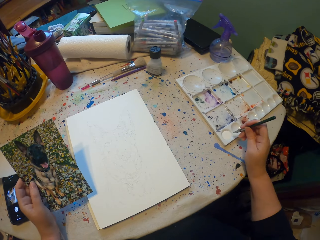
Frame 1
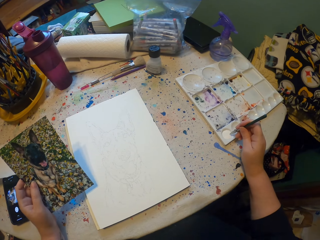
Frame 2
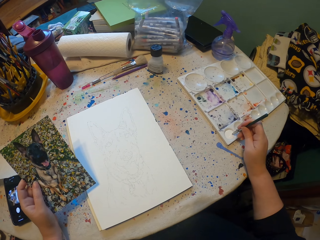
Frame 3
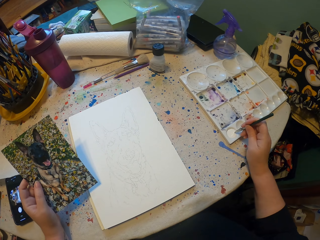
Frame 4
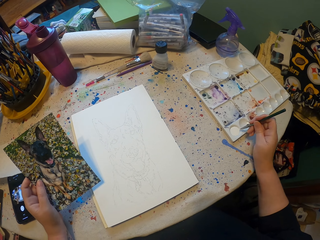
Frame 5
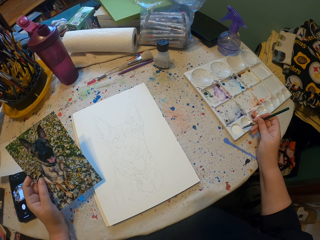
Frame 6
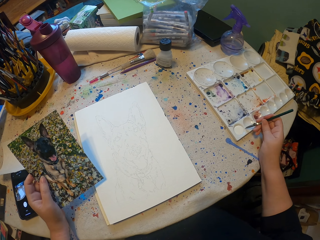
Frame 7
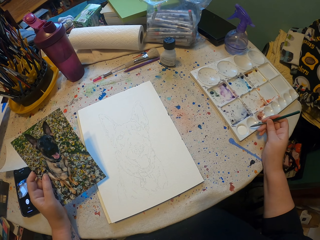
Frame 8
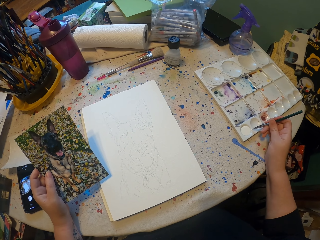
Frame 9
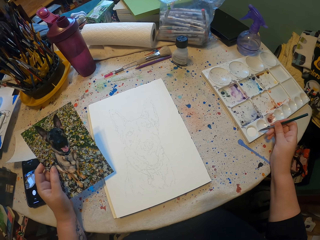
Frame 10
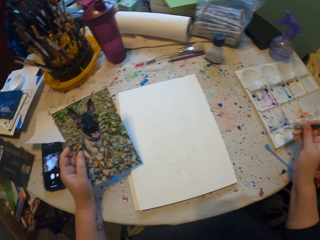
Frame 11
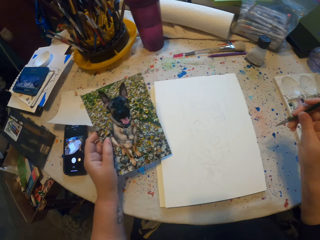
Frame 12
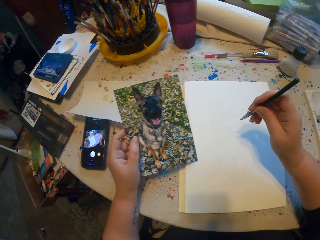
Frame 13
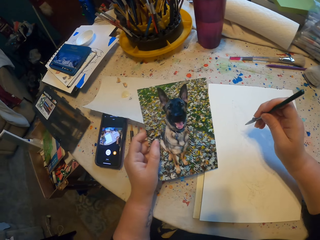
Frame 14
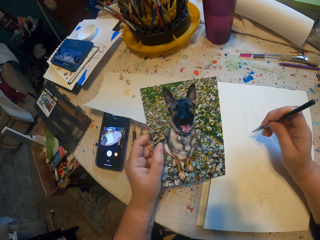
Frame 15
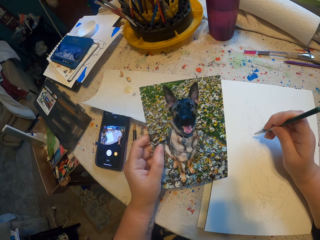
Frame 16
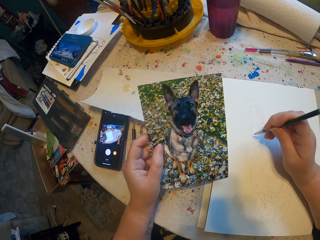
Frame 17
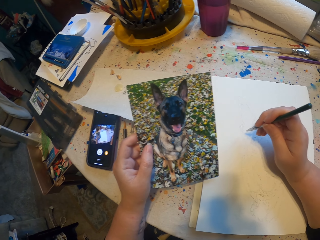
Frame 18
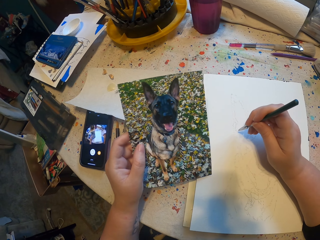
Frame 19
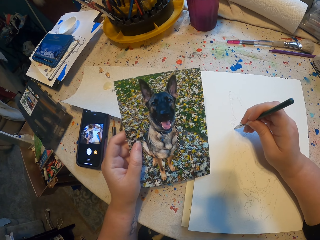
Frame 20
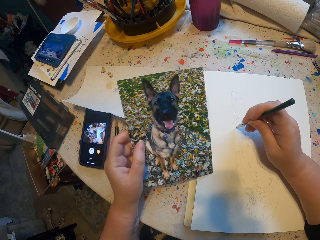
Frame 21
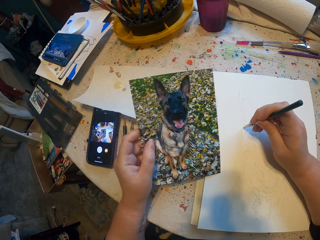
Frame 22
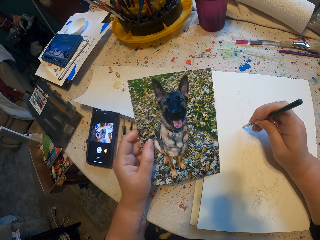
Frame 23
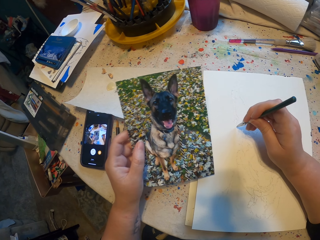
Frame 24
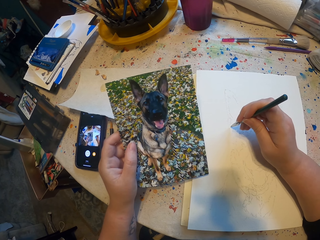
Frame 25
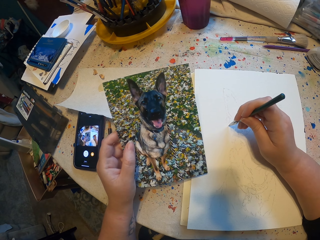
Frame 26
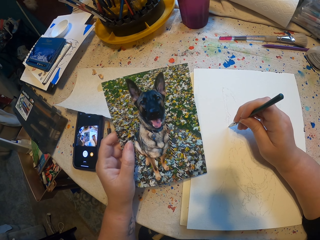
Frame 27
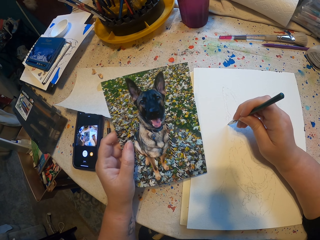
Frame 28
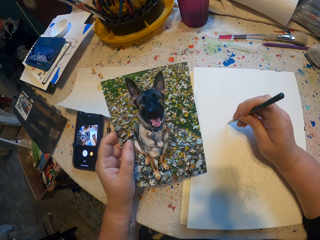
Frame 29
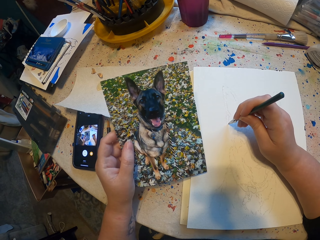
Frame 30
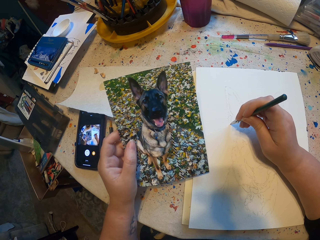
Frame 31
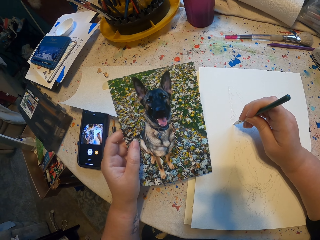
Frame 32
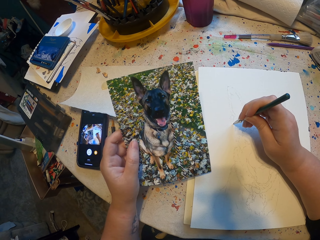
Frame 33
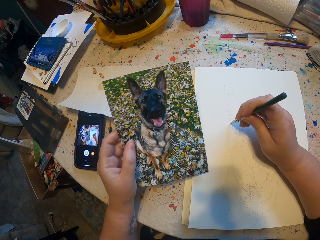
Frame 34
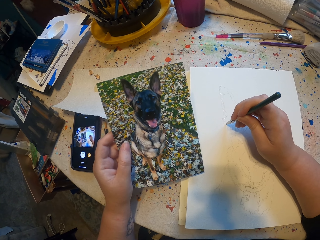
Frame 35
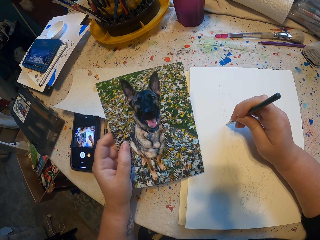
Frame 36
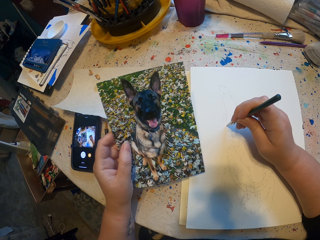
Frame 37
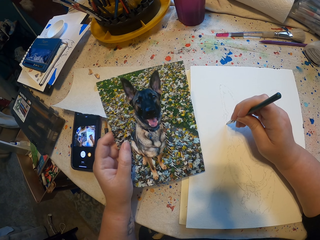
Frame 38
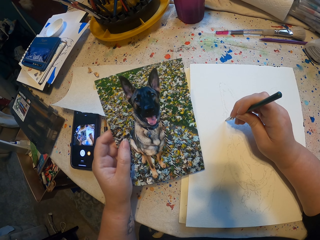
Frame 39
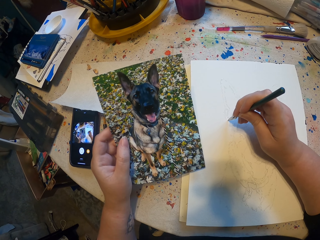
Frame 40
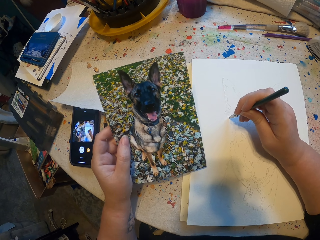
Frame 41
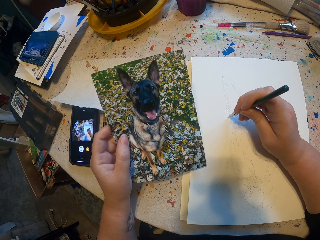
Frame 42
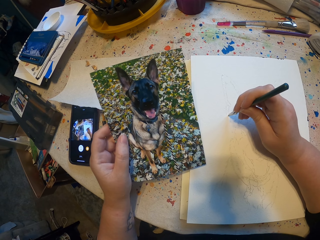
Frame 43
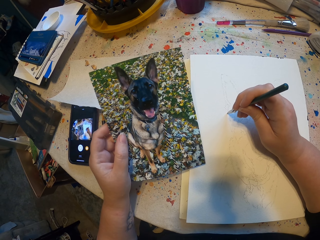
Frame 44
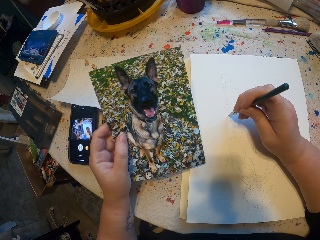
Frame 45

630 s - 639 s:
The camera wearer dips a brush in the paint. They draw a sketch in the book.

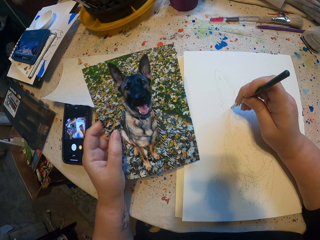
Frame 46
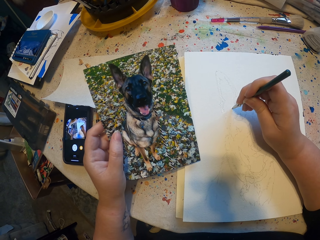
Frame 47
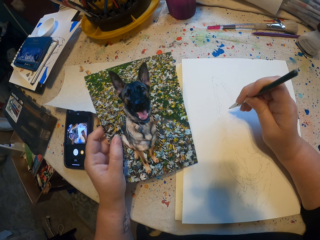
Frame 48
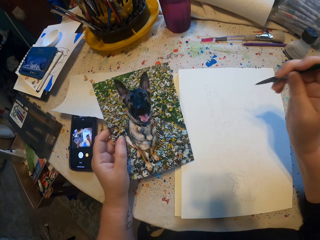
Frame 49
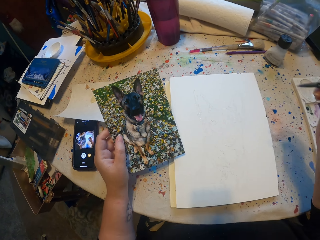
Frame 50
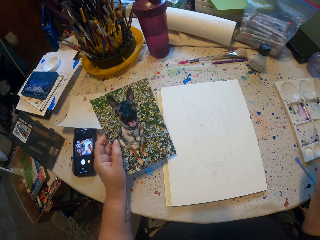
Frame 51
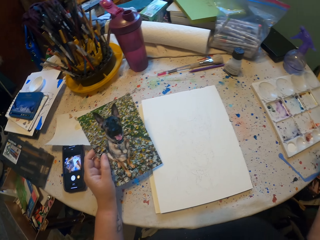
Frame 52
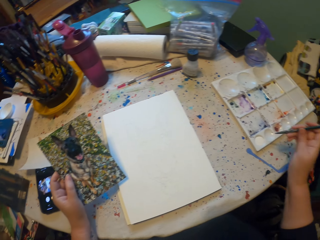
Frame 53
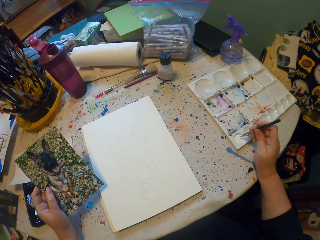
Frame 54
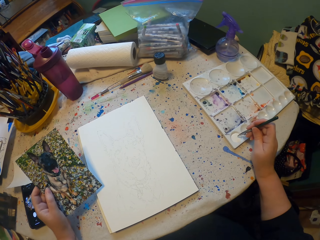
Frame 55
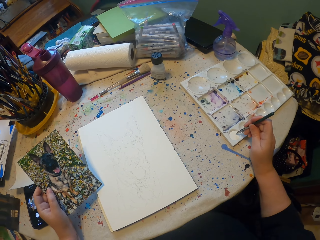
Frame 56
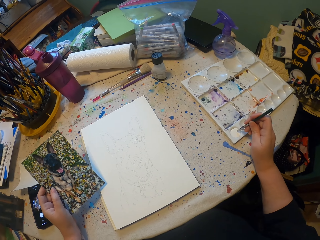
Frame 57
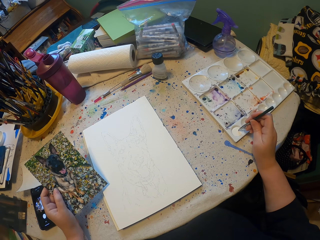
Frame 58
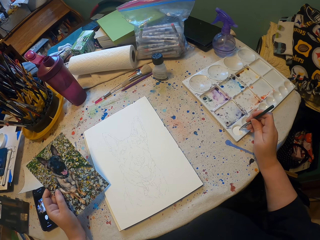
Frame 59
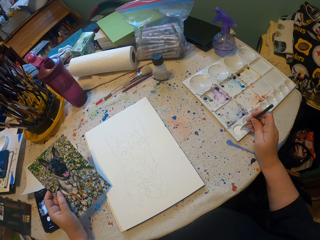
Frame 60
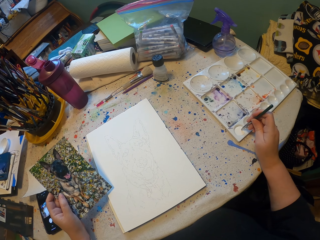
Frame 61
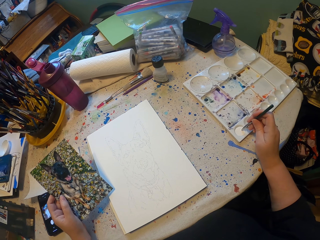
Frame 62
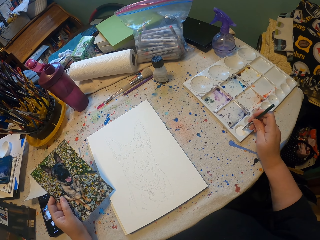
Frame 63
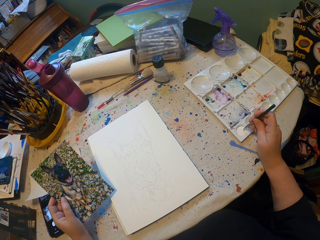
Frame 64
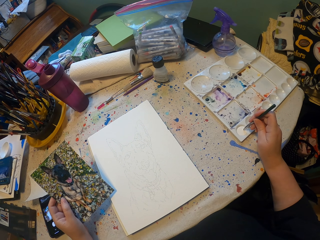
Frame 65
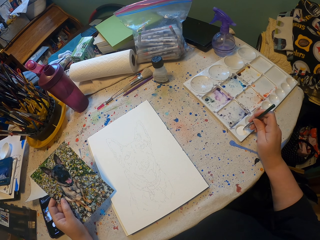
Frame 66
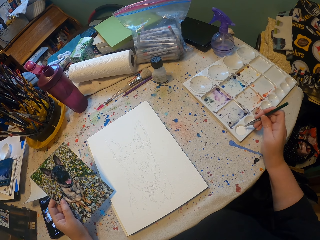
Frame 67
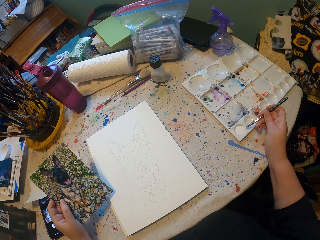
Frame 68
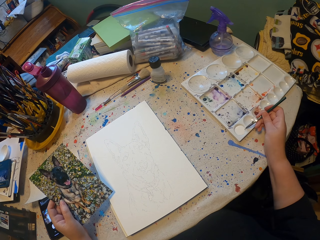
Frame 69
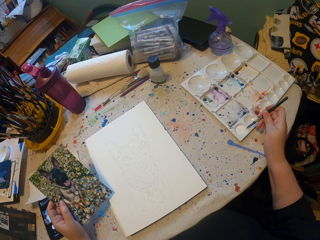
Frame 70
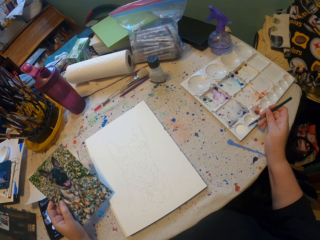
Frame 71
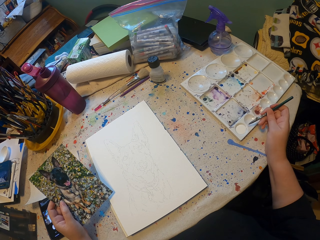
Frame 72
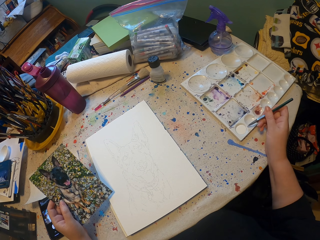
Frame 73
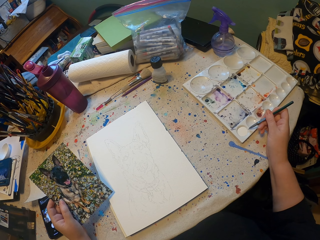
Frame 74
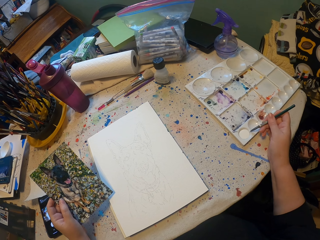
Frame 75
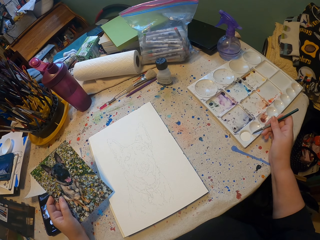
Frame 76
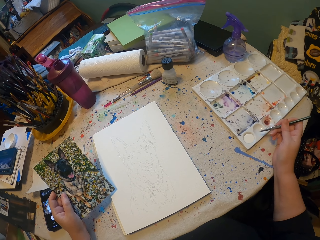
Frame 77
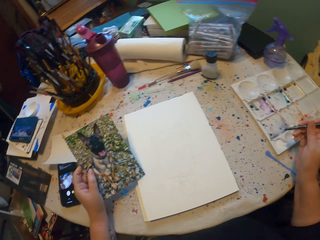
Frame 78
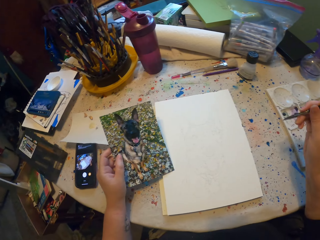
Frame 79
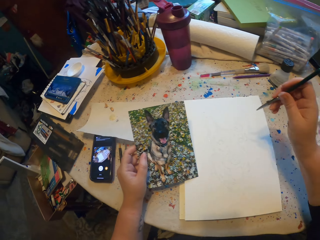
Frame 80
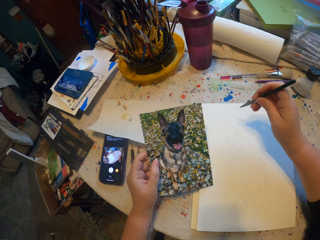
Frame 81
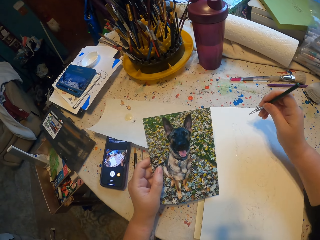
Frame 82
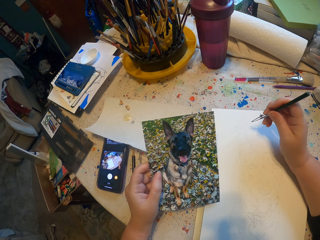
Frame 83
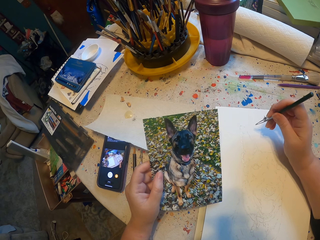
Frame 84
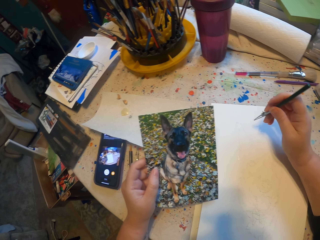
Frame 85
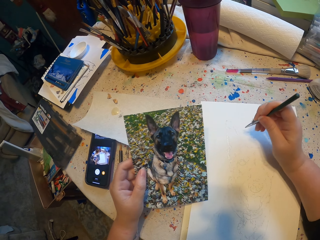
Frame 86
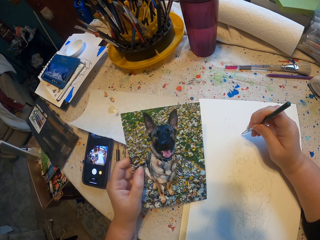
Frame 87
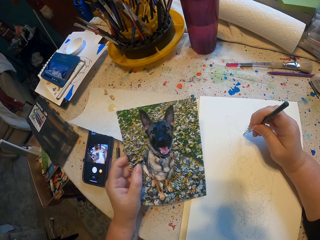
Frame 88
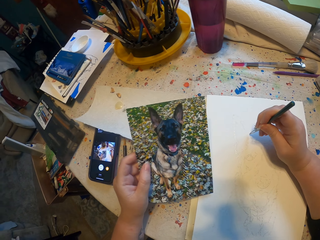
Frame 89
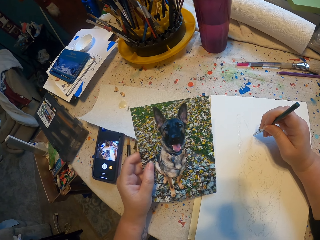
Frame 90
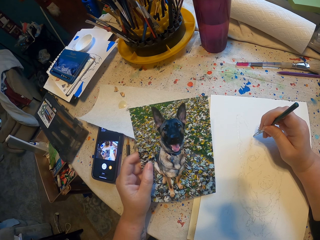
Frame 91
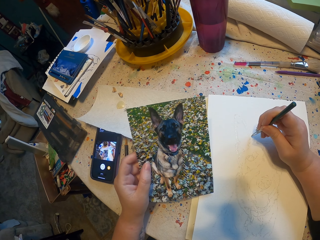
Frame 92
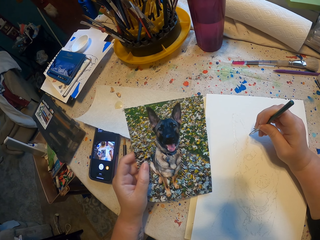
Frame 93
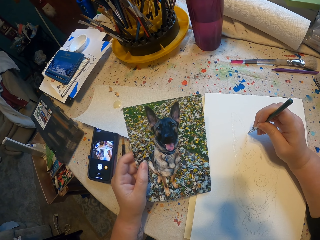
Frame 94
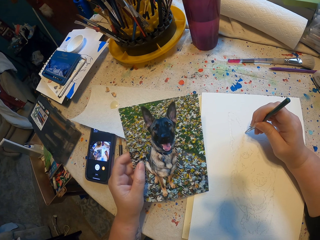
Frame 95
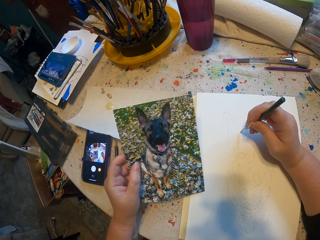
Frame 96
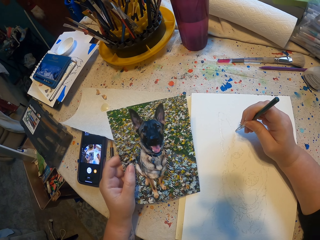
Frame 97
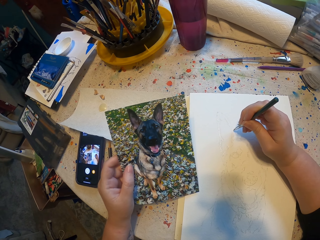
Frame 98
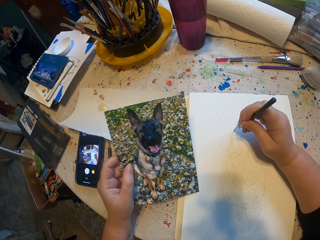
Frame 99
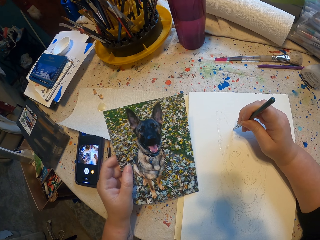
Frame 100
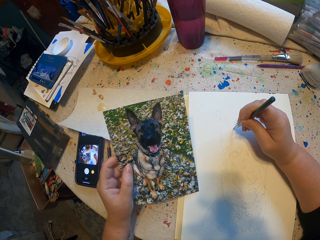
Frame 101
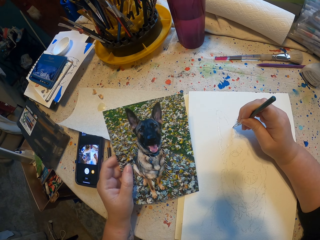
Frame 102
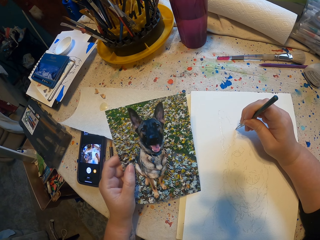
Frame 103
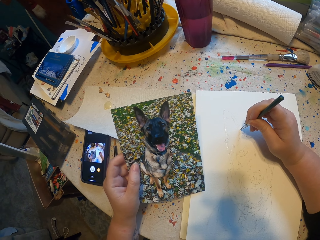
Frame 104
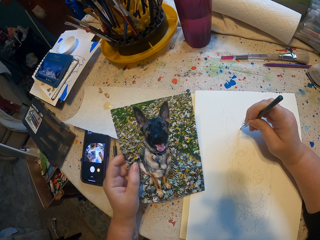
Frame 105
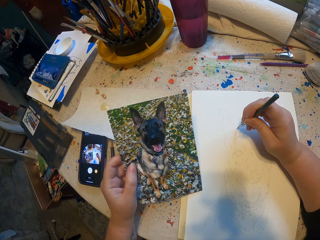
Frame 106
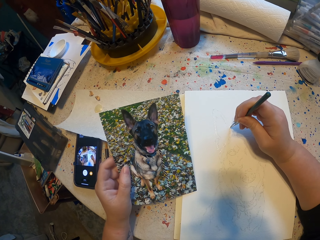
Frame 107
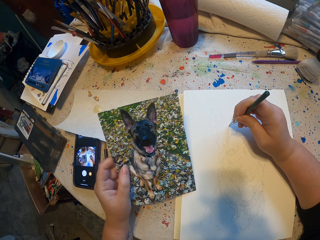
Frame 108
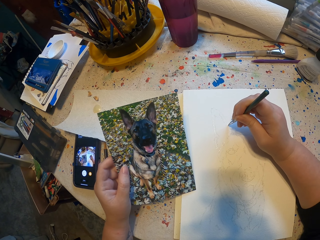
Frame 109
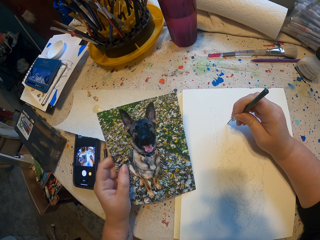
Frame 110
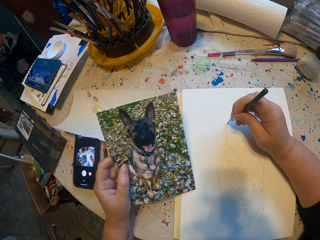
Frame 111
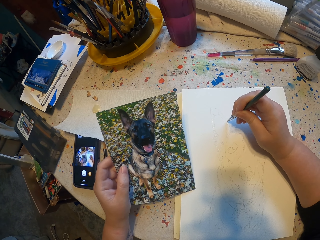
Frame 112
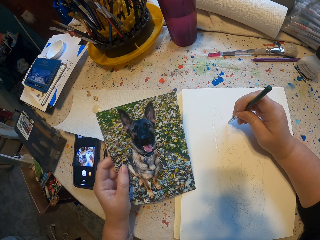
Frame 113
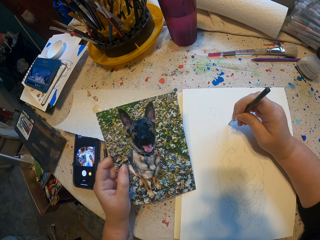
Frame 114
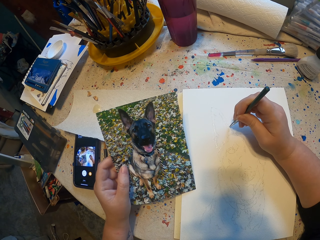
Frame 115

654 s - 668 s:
The camera wearer dips a brush in the paint. They draw a sketch in the book.
